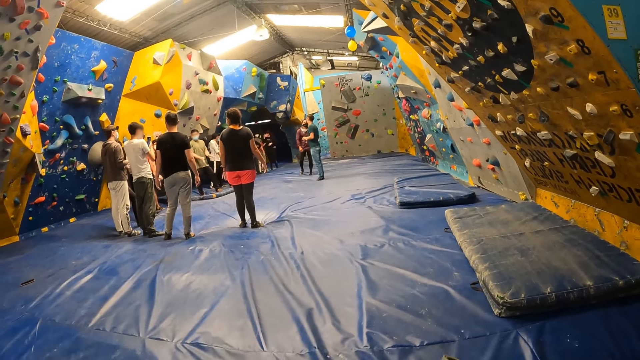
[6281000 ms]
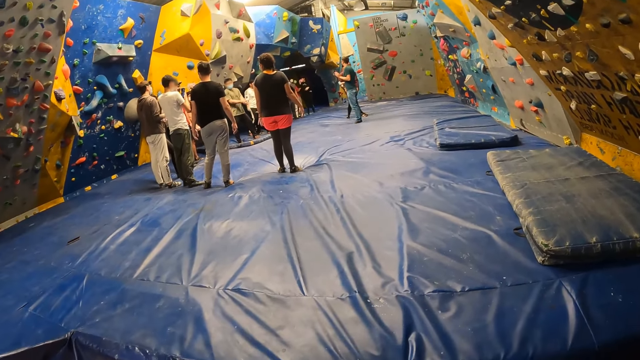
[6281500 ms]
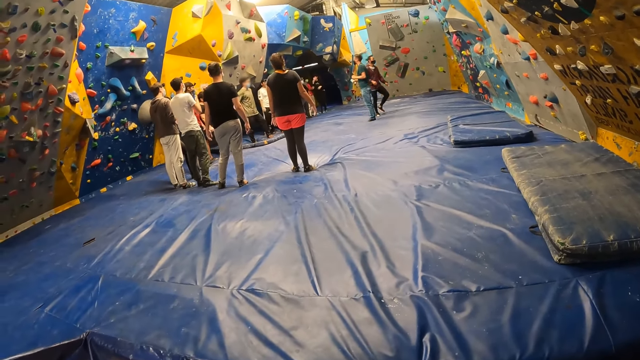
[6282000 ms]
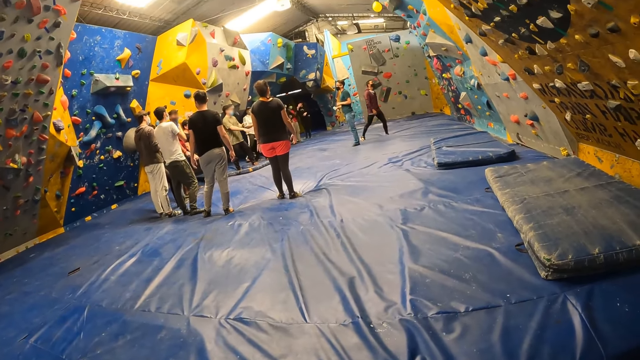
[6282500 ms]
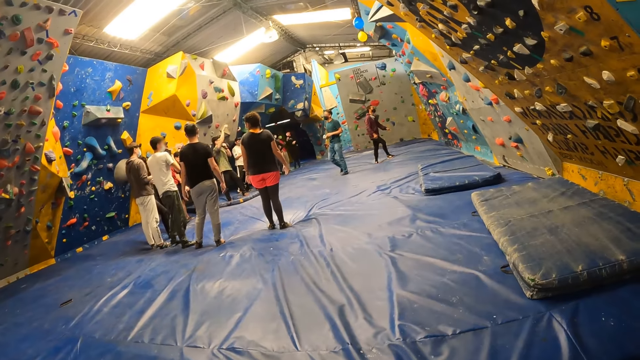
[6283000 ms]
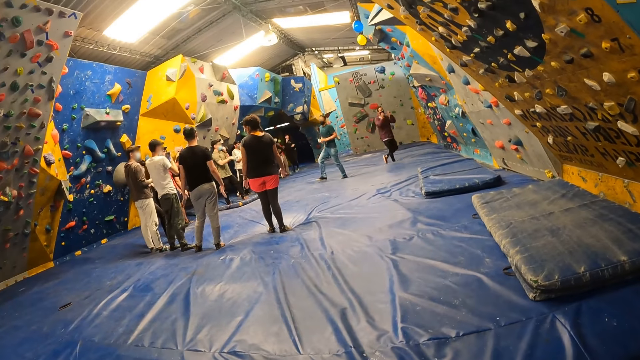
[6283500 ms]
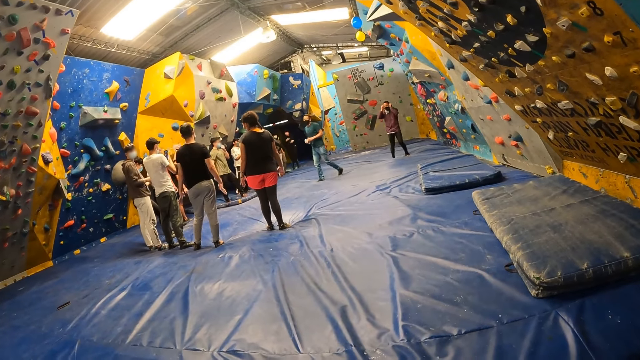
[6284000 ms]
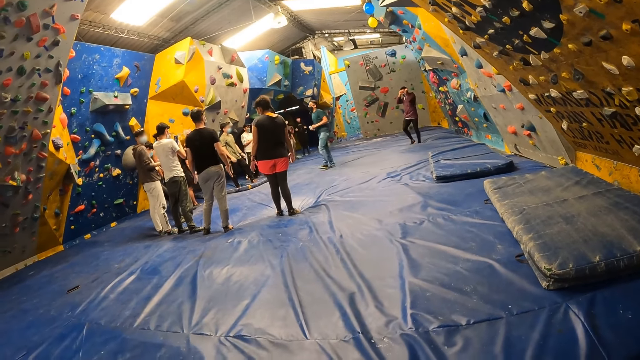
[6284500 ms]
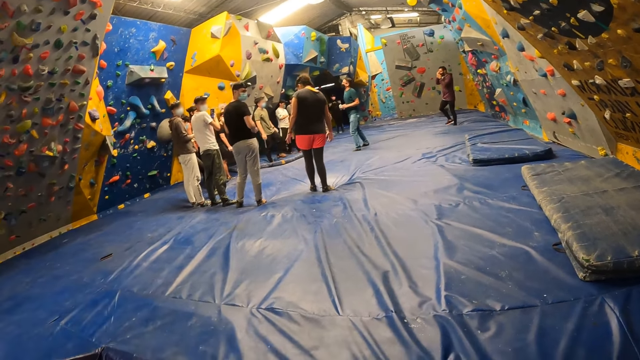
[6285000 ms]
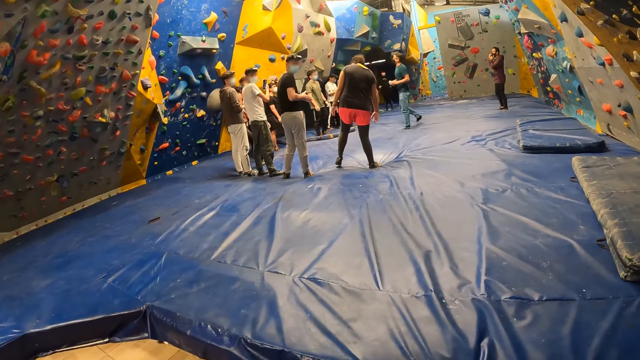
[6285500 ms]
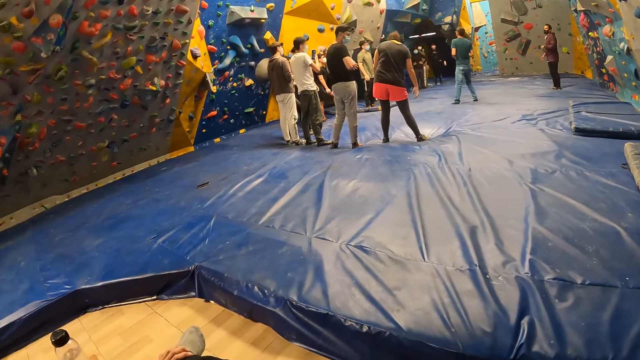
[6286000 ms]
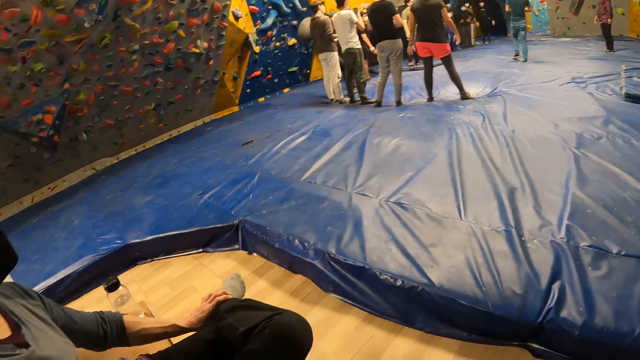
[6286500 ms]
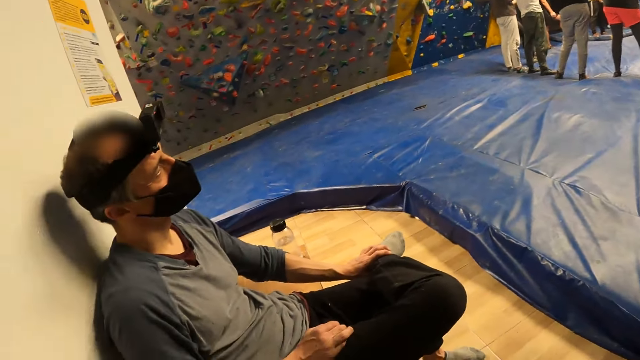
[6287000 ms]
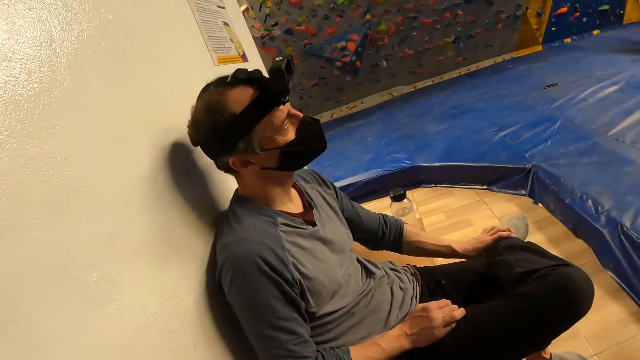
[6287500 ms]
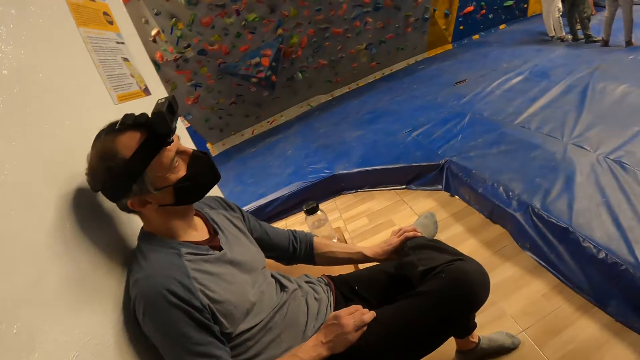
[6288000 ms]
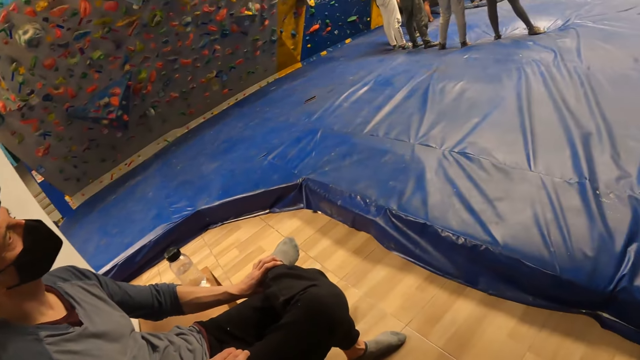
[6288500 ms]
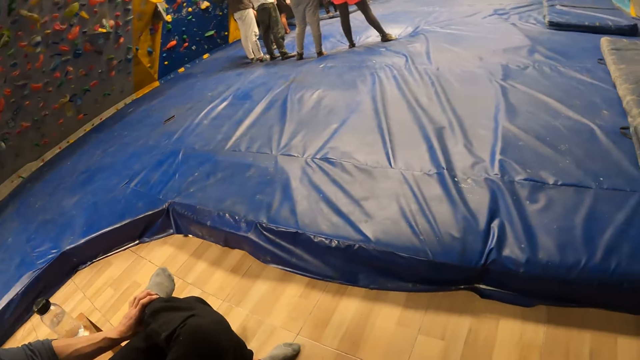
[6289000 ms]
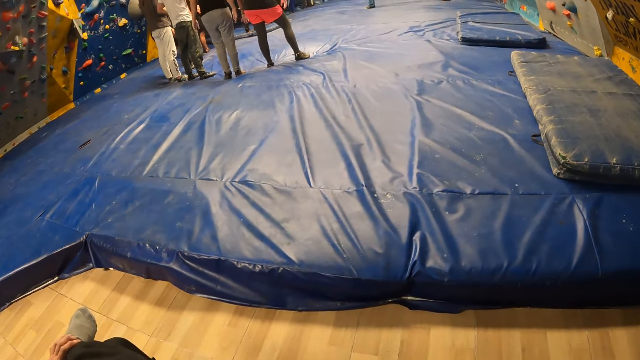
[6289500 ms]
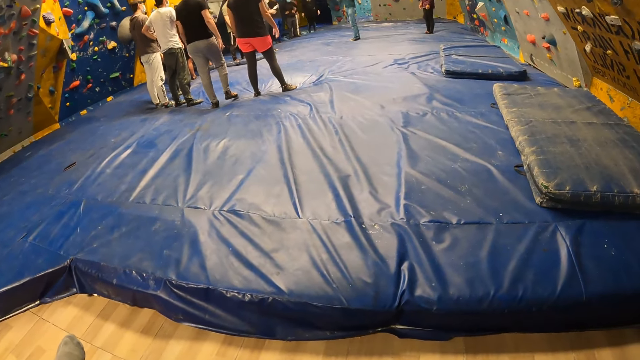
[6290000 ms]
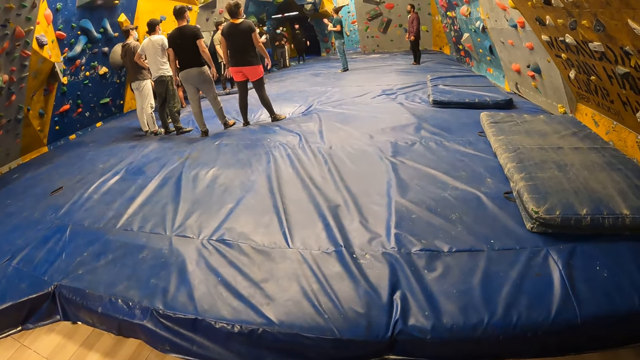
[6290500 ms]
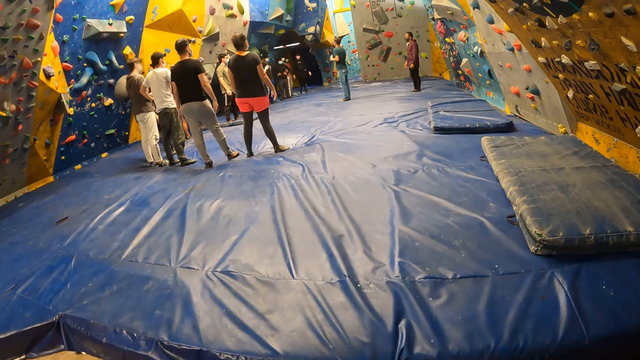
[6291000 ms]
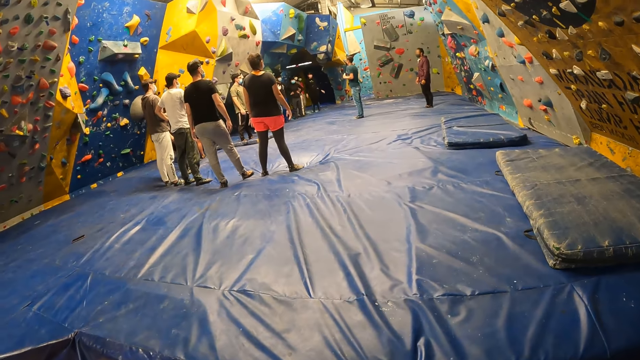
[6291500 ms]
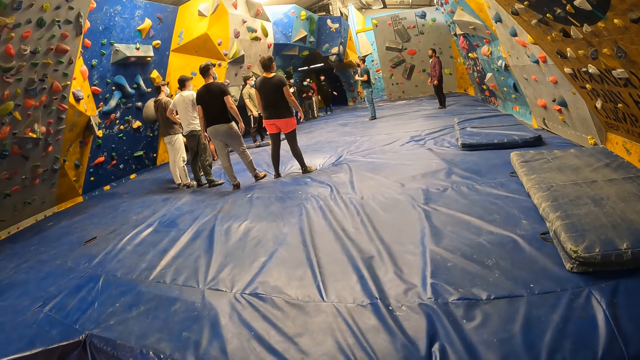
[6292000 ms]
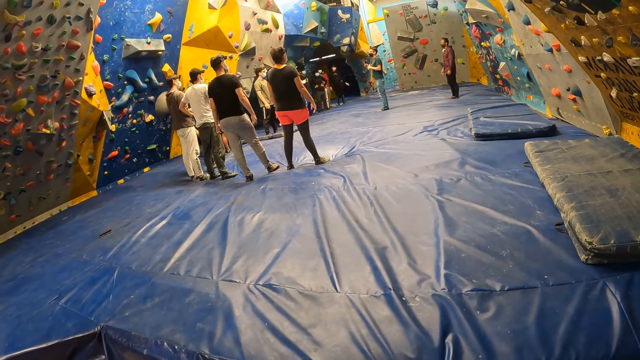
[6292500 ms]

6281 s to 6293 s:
The camera wearer converses with the man. They look towards the bouldering ground.

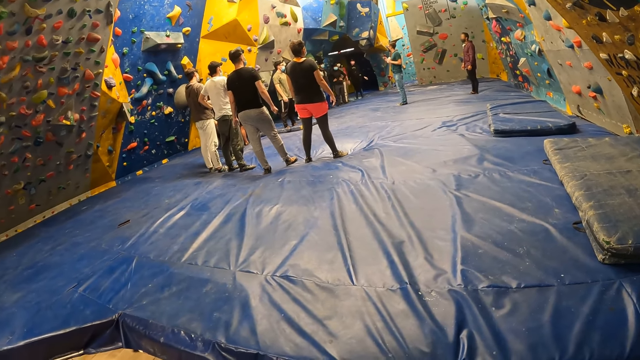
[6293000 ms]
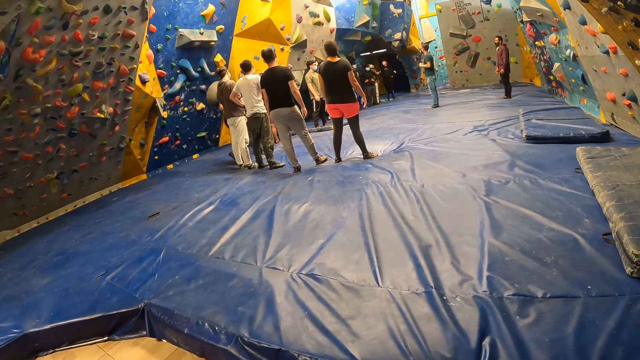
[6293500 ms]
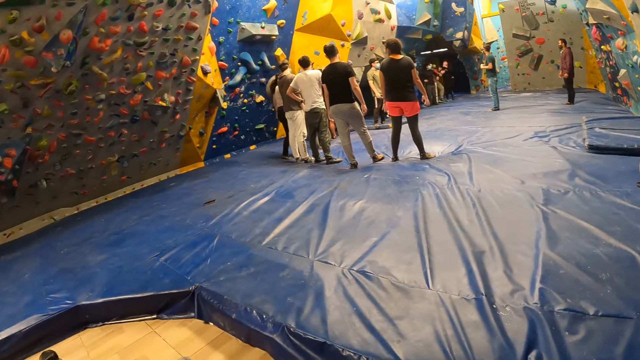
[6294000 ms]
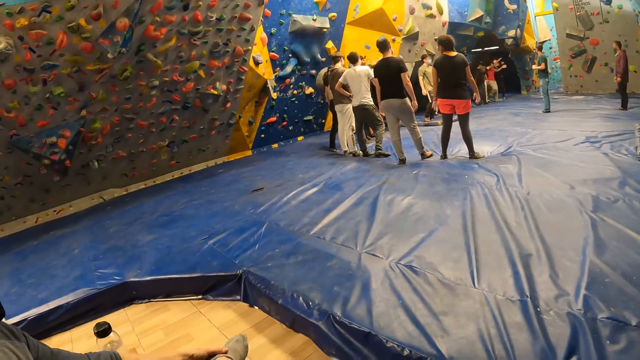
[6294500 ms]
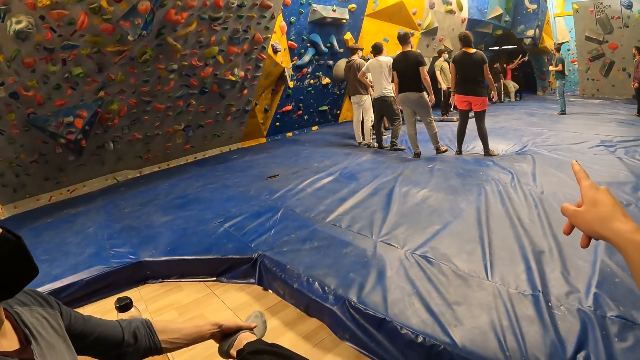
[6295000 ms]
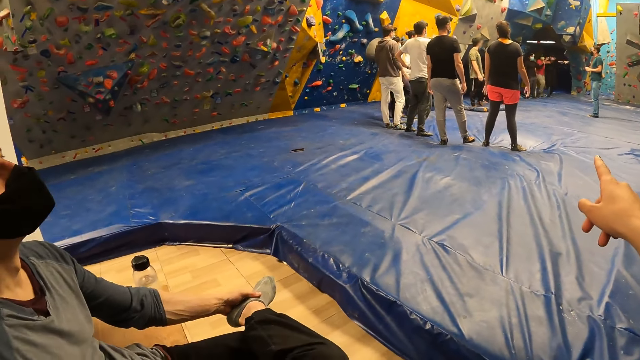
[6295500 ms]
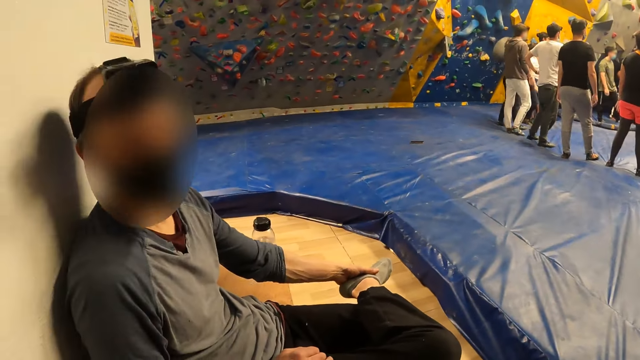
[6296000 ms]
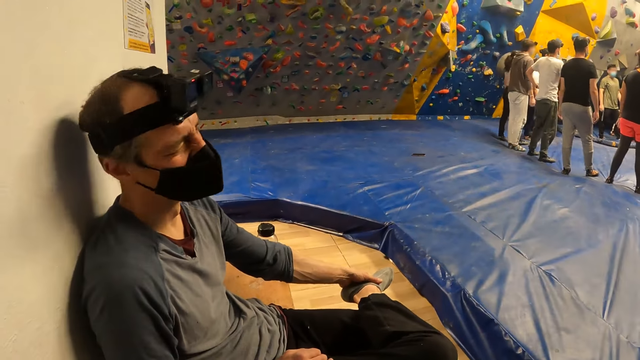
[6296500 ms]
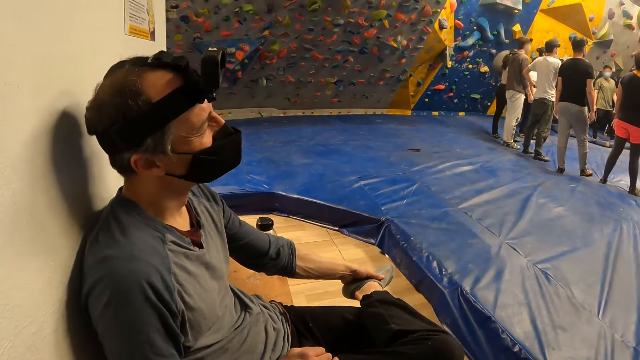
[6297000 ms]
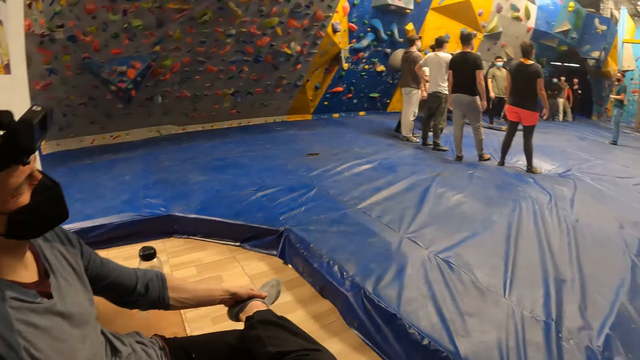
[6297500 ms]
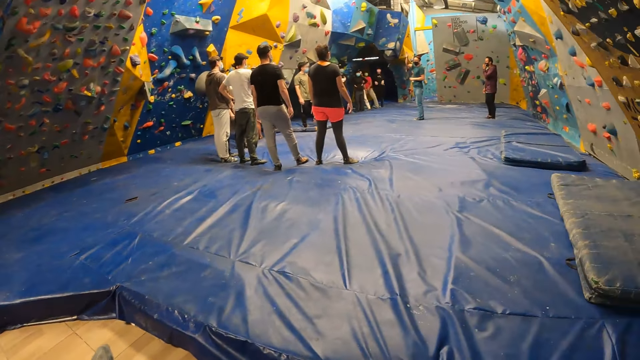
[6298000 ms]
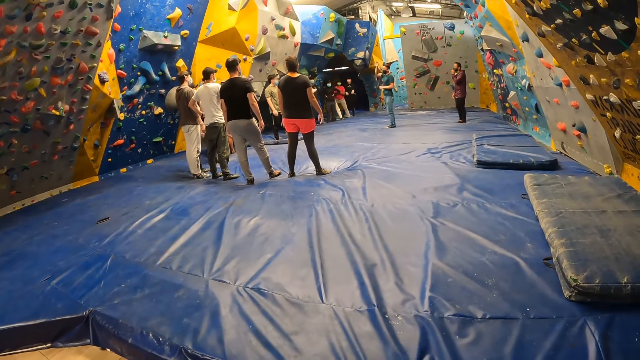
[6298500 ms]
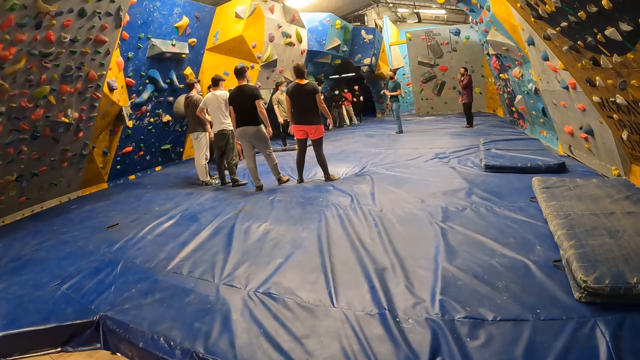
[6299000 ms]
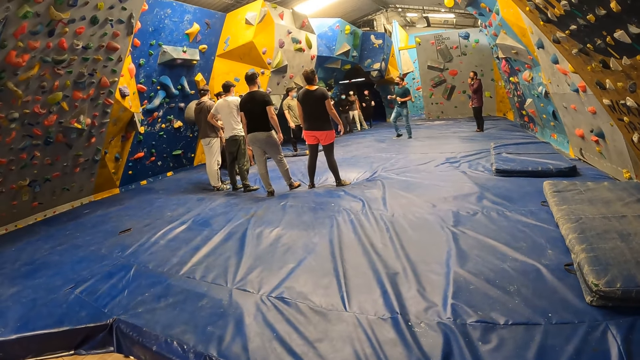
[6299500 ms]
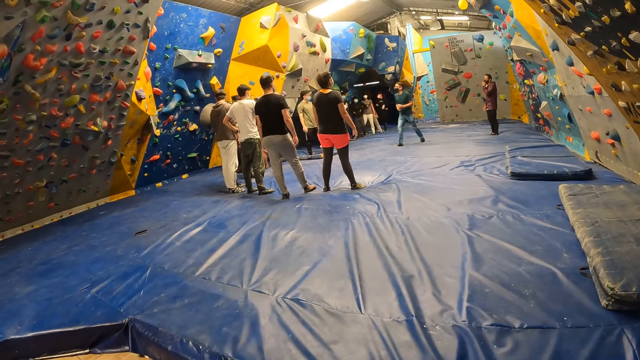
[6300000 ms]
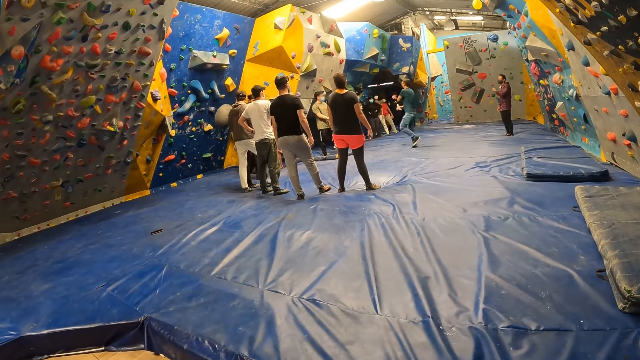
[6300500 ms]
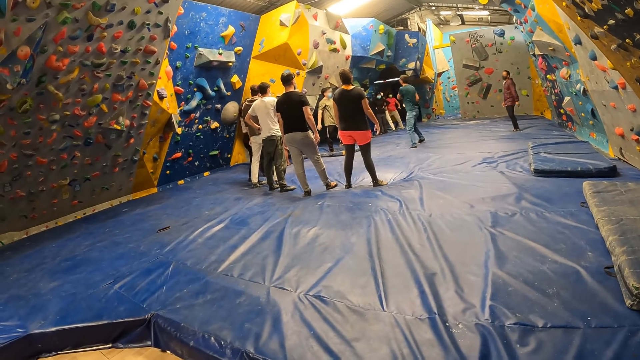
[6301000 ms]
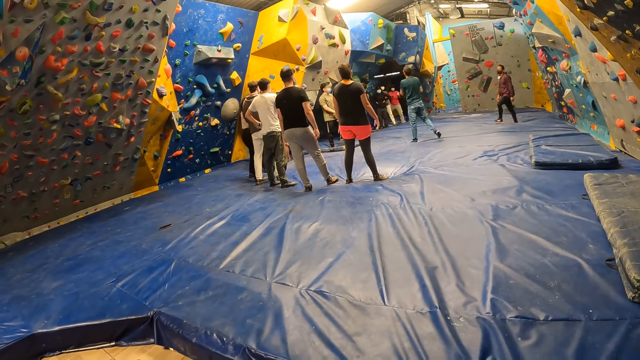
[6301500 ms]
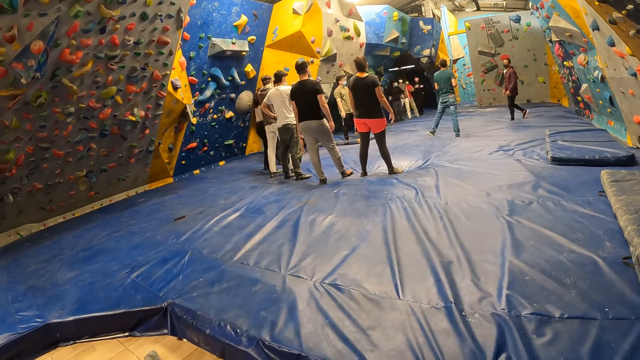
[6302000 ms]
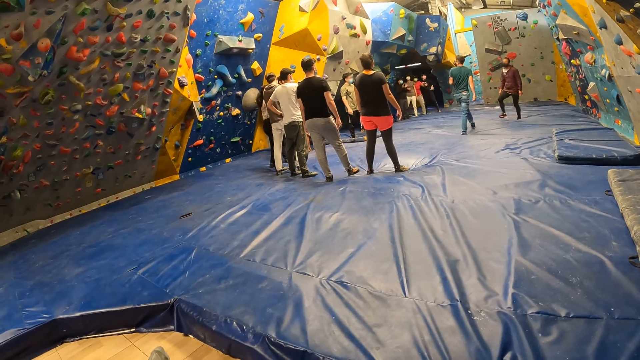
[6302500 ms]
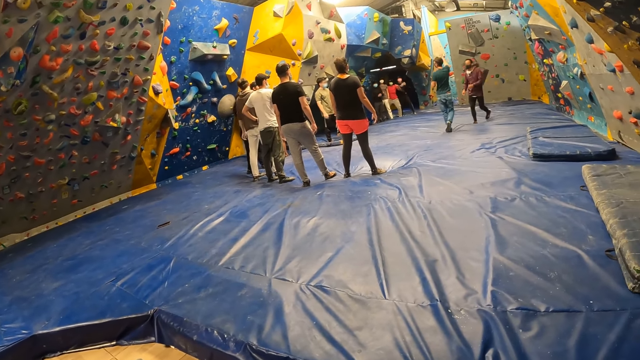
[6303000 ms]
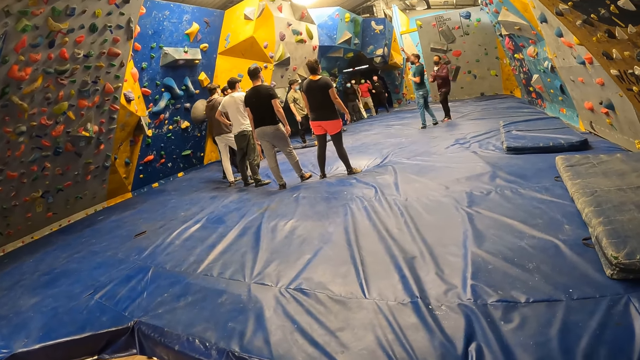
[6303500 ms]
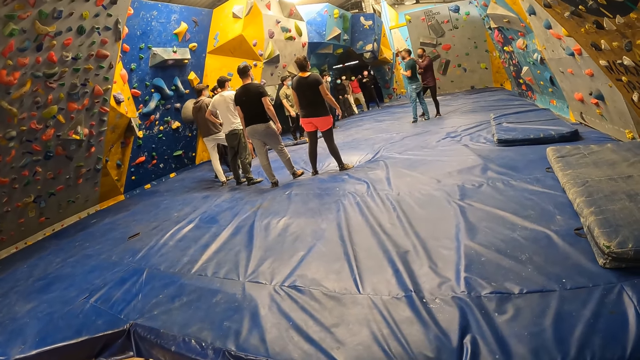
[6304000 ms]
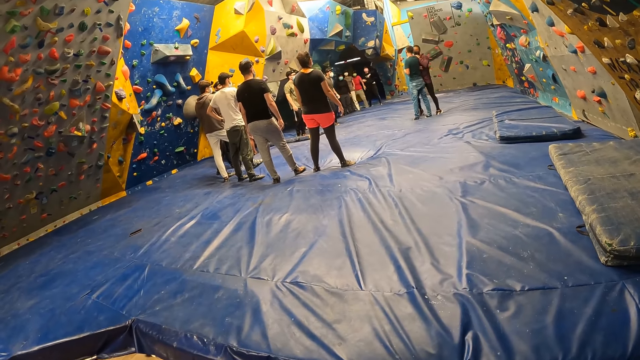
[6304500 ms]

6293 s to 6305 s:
The camera wearer stretches his right hand towards the bouldering ground. He points with a finger and converses with the man. The man moves his head. The camera wearer looks towards the bouldering ground.
